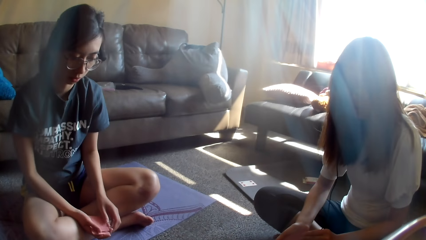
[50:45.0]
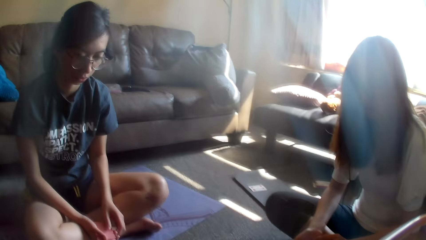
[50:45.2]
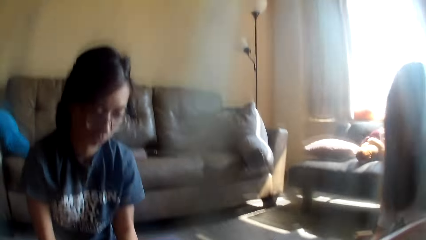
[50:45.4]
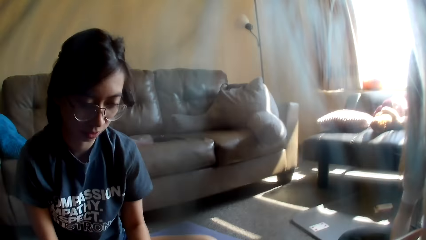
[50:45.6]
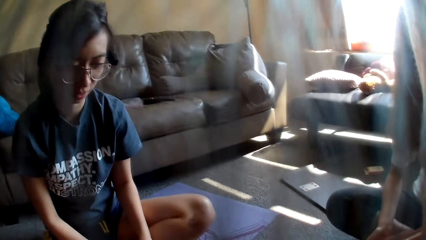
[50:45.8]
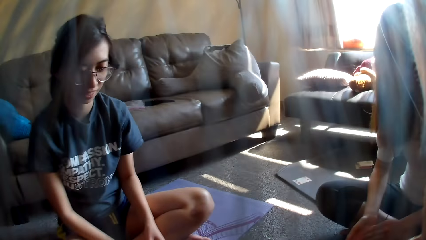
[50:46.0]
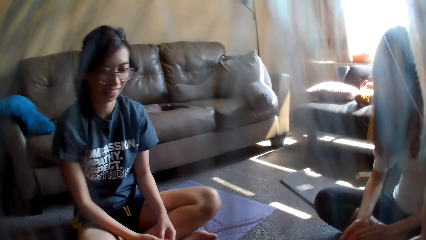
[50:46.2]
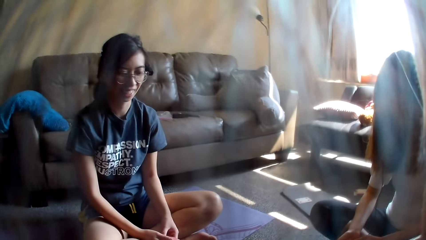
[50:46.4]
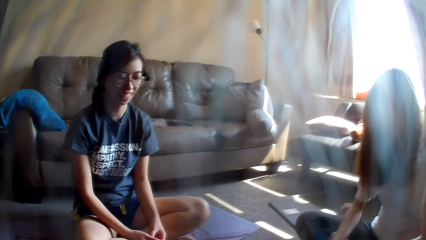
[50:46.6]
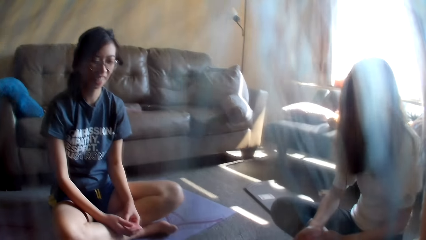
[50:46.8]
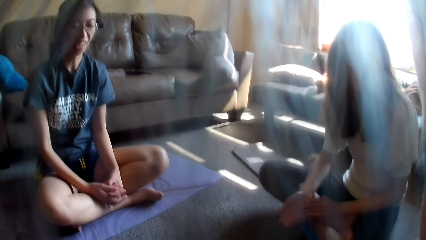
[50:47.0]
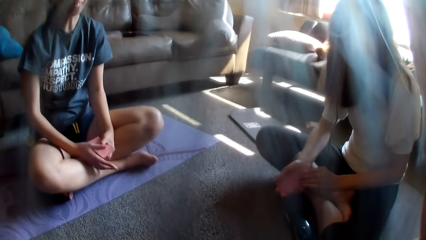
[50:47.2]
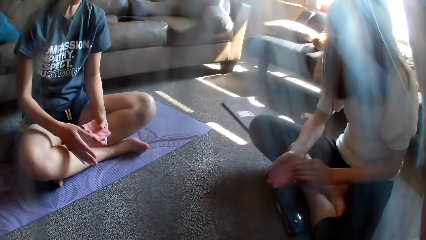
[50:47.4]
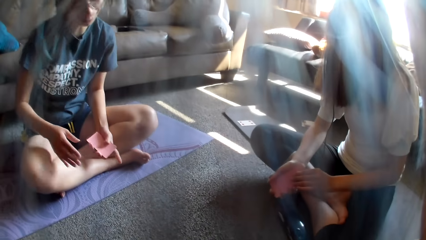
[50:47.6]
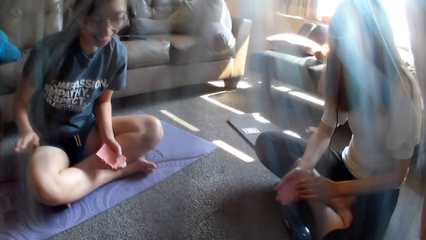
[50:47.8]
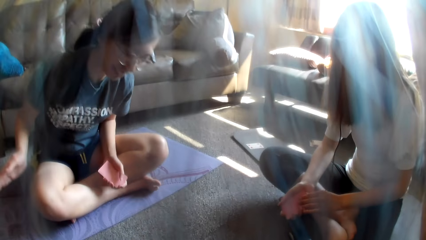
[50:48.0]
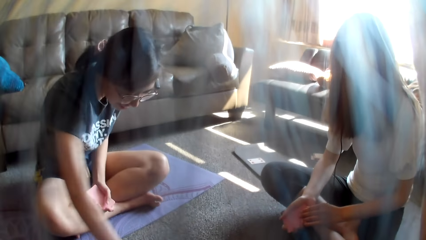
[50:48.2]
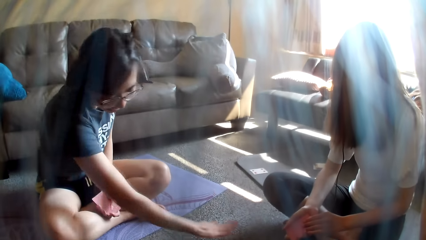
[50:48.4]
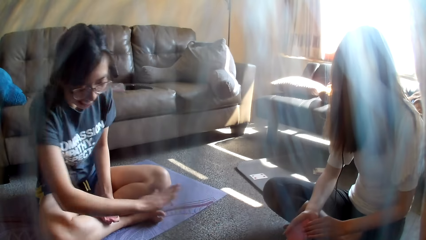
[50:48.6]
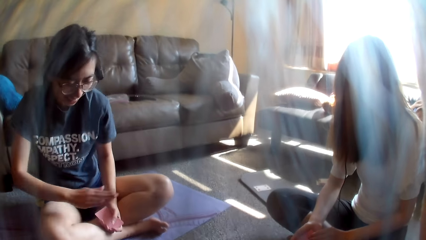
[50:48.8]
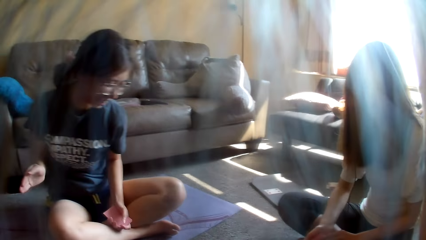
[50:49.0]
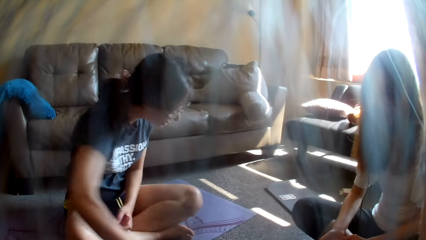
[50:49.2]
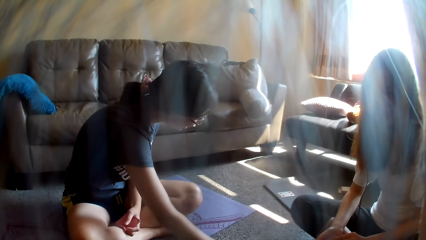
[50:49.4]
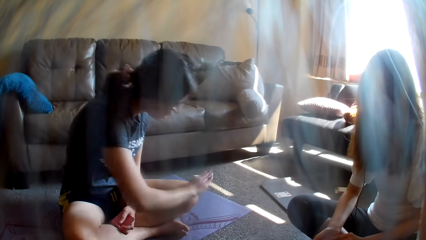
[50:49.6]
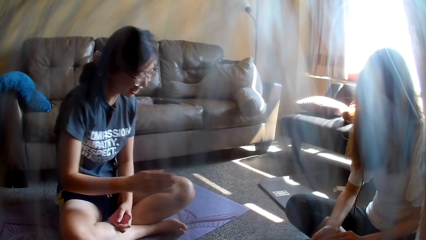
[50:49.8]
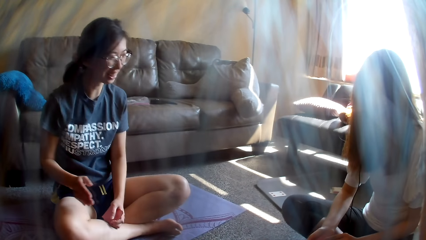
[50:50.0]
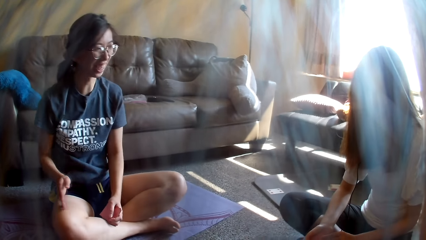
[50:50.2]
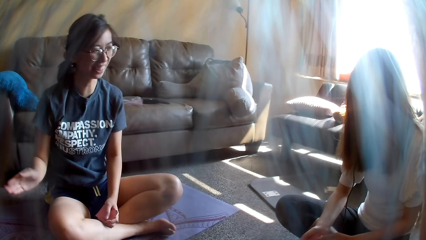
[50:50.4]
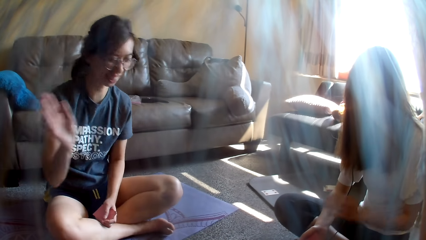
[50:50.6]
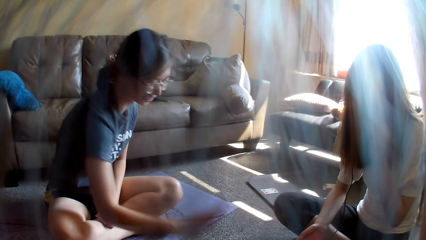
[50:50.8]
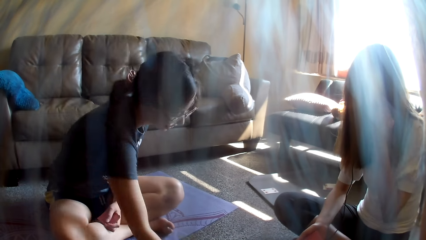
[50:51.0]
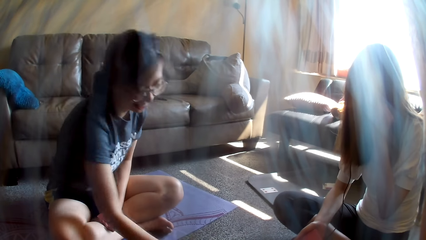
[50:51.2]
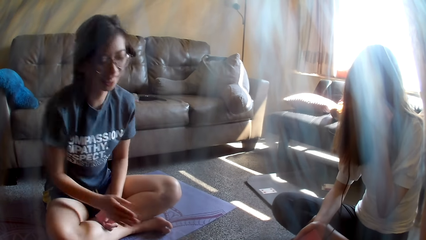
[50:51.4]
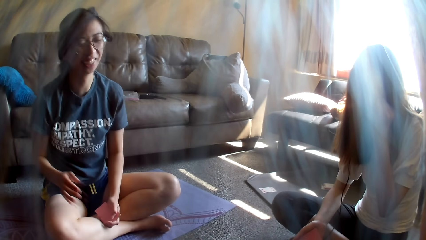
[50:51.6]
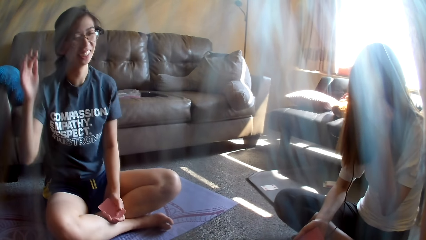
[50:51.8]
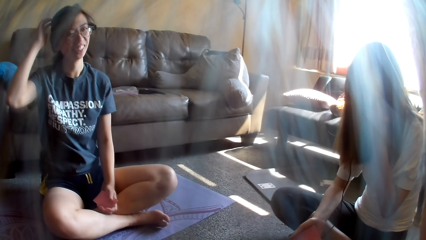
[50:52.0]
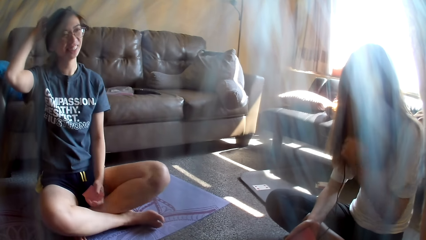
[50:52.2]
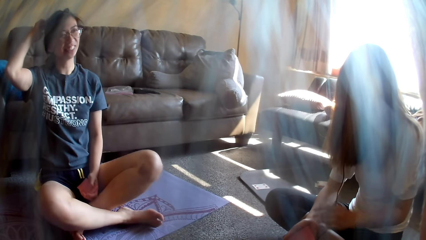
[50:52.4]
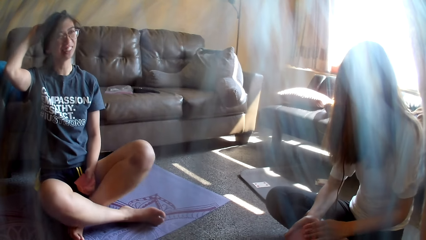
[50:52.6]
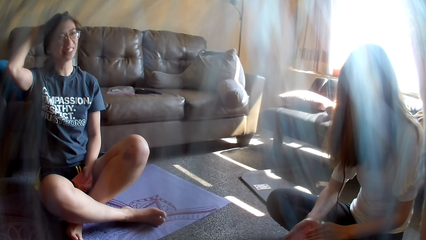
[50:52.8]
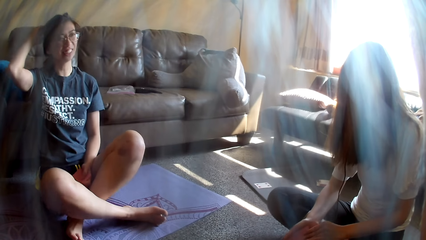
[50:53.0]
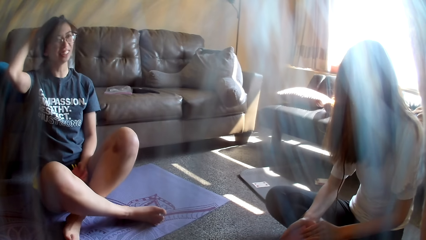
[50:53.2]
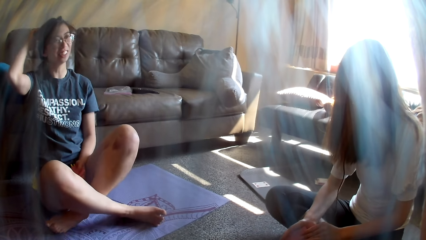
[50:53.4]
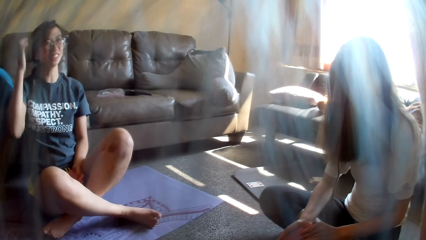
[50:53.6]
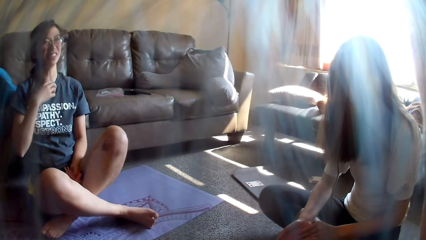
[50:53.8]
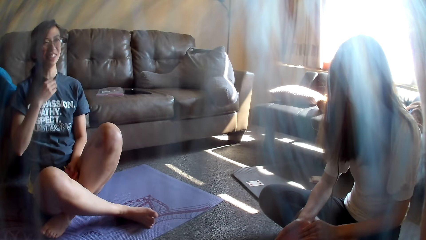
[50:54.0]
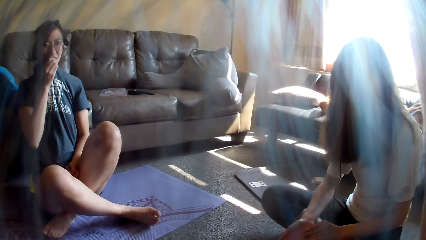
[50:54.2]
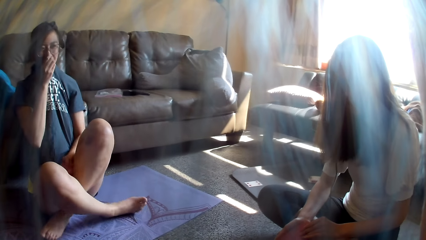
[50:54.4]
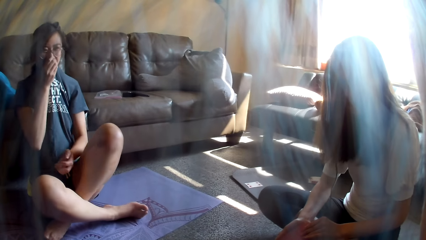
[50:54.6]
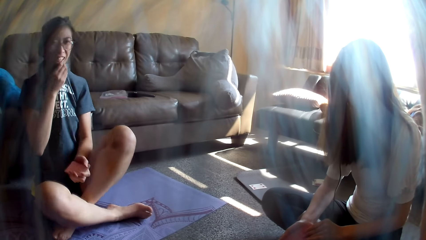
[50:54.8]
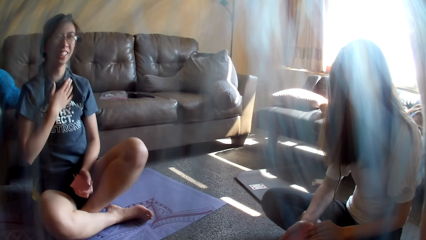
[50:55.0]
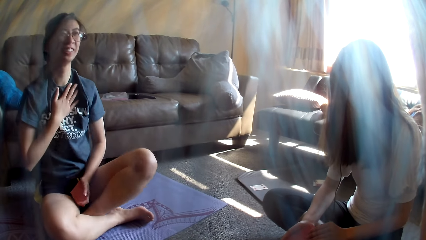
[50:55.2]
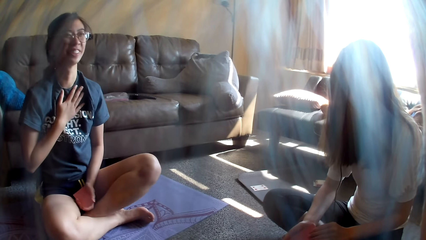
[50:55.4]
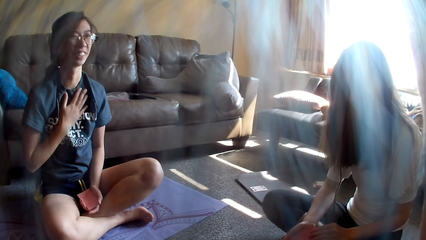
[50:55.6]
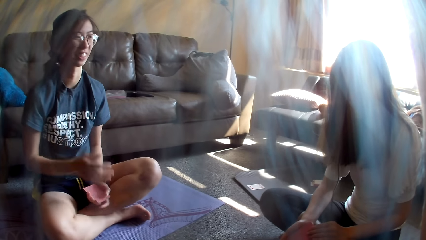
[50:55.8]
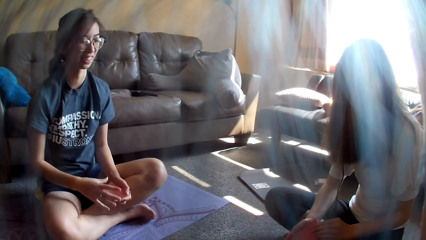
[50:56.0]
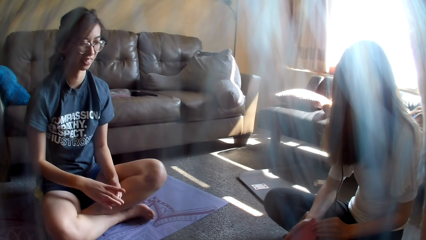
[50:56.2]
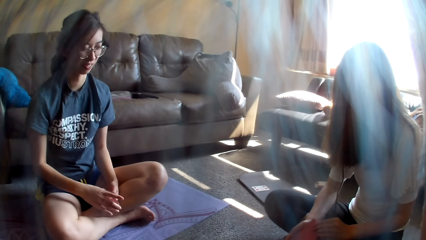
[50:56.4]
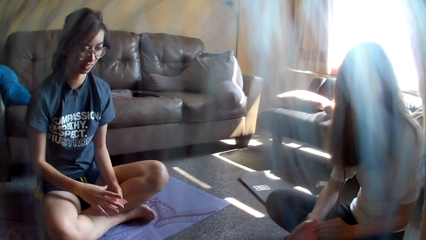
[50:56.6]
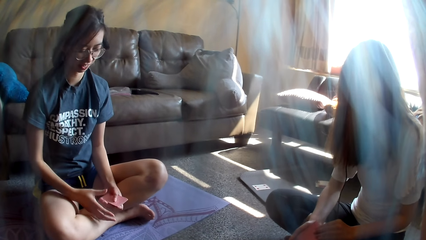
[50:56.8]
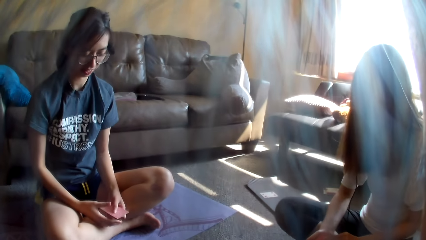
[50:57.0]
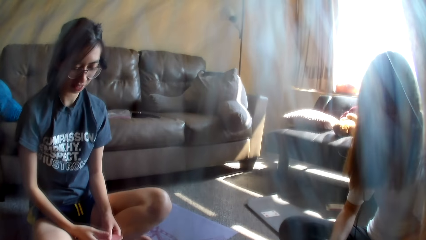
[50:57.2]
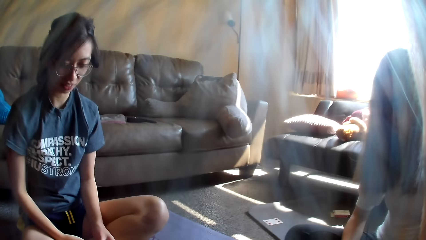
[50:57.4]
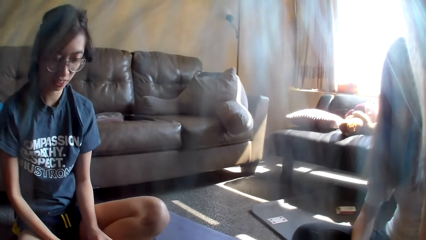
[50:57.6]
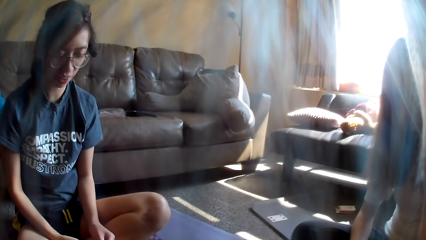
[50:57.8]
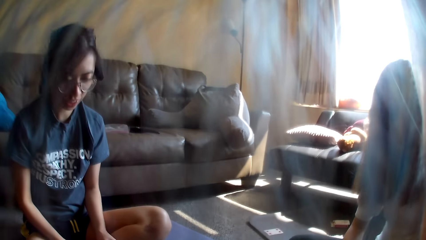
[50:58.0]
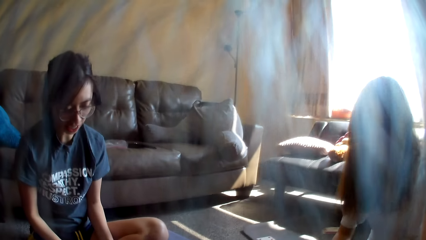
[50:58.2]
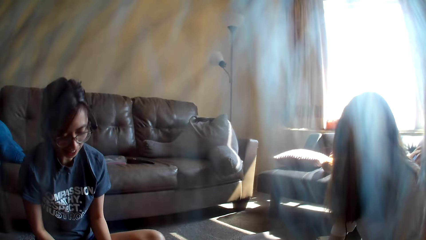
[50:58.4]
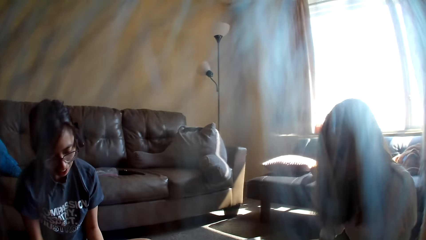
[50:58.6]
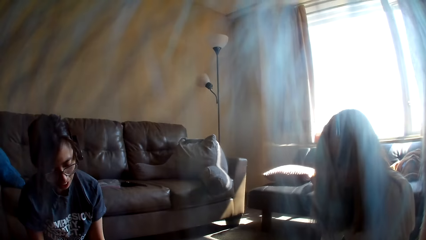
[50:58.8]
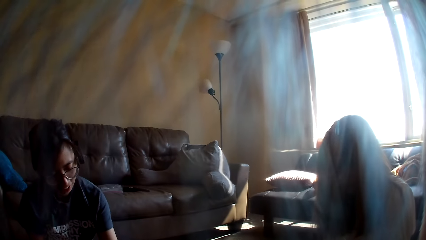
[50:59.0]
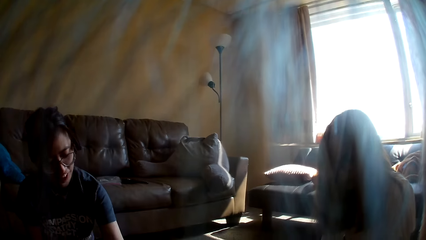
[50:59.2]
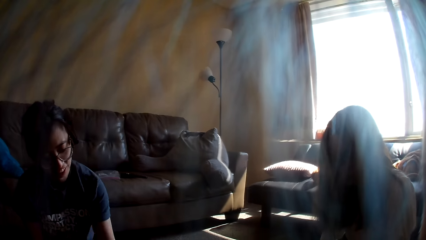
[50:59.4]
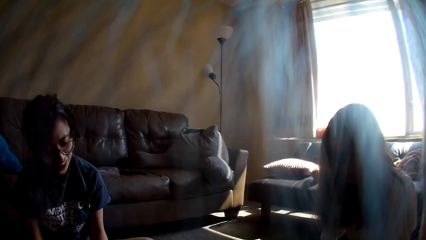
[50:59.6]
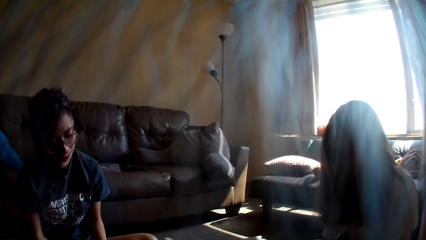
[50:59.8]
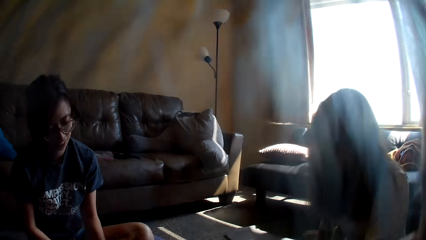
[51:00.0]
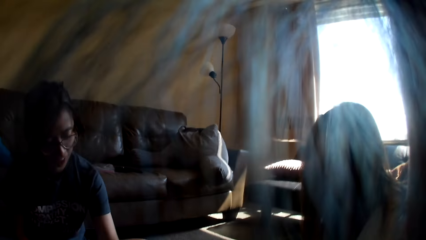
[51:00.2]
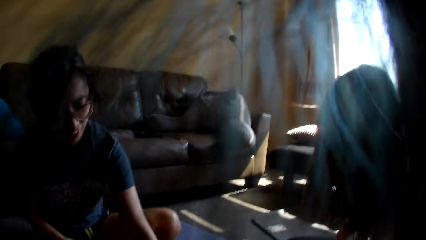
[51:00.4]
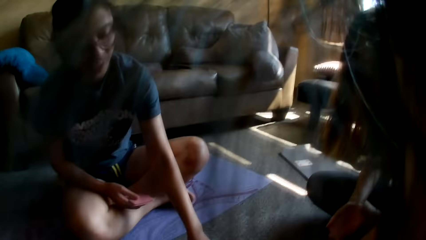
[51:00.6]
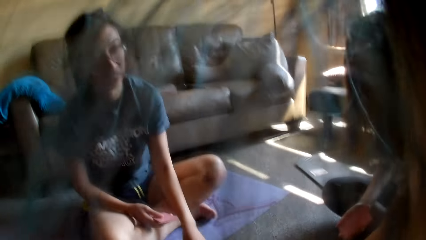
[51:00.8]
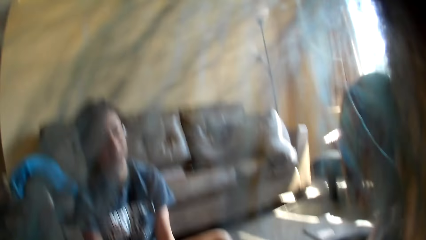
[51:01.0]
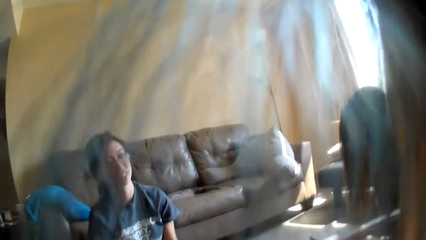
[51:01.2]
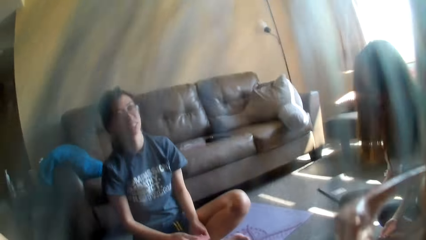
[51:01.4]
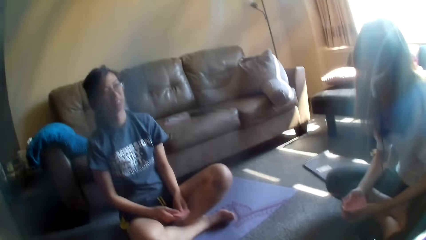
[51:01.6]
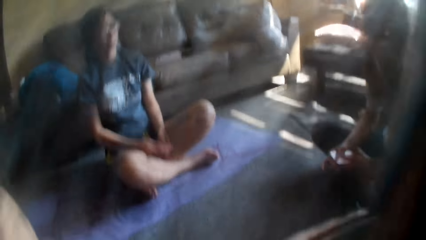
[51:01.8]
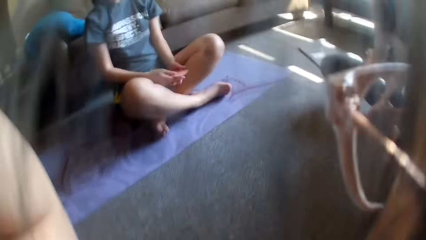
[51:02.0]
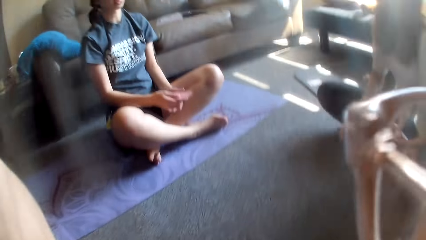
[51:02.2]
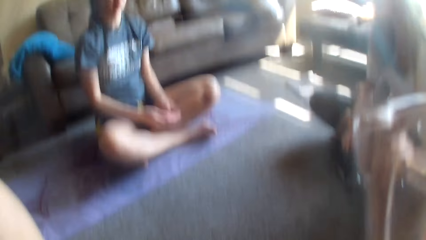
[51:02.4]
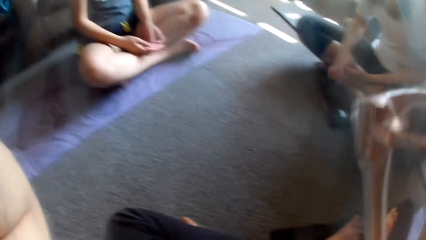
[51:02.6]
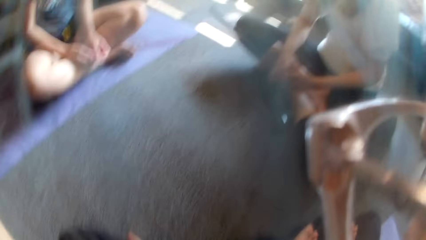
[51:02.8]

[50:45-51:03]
A woman places a card on the floor. The woman exchanges the cards to the other hand. The woman moves her hand away from the cards. The woman sways a hand repeatedly. The woman hits the floor. A lady touches the face. The woman touches her hair. The lady holds the cards. The woman scratches the head. The woman holds her top and covers her mouth with the t-shirt. The woman lowers her top and holds the cards. The camera wearer looks around. The woman drops the card game. The camera wearer adjusts the camera. The woman moves a hand.
